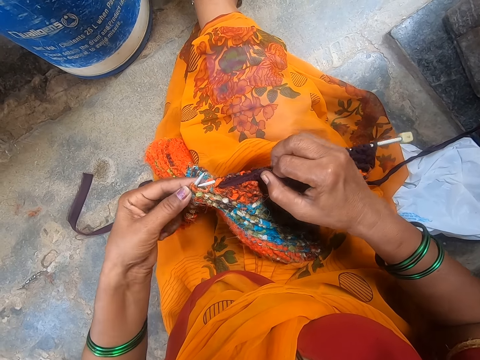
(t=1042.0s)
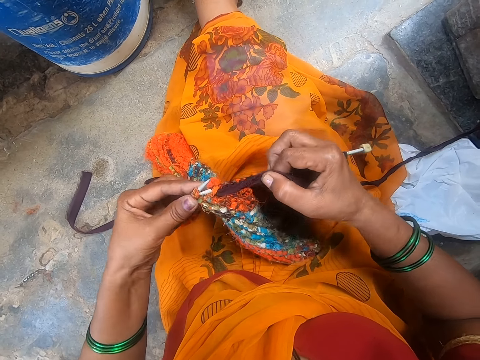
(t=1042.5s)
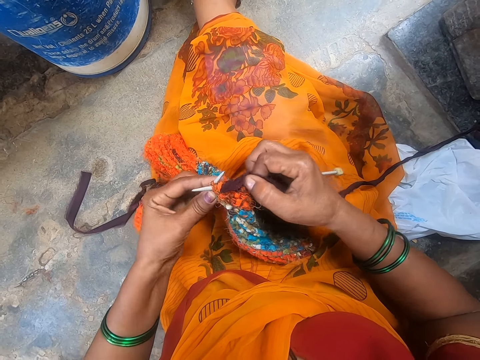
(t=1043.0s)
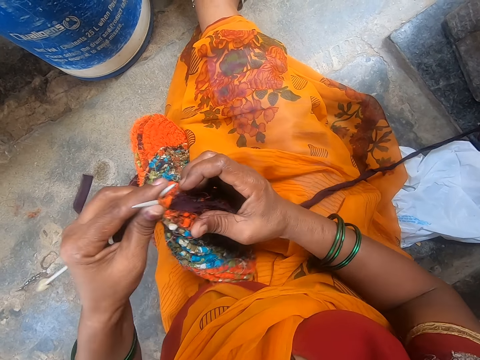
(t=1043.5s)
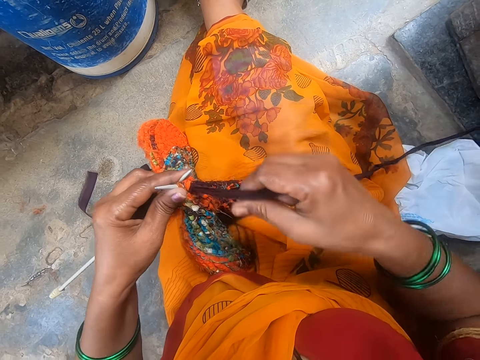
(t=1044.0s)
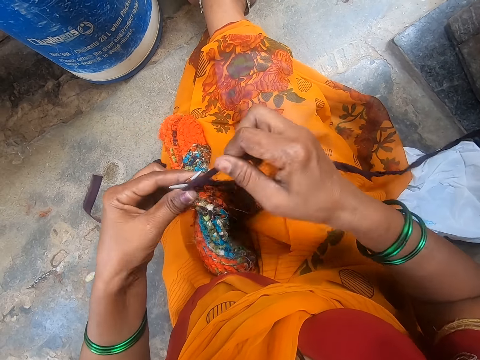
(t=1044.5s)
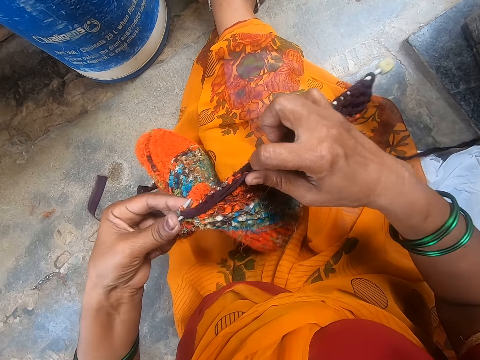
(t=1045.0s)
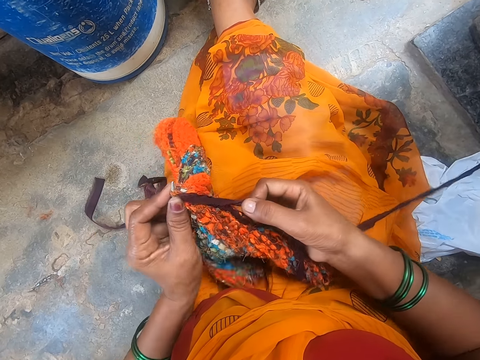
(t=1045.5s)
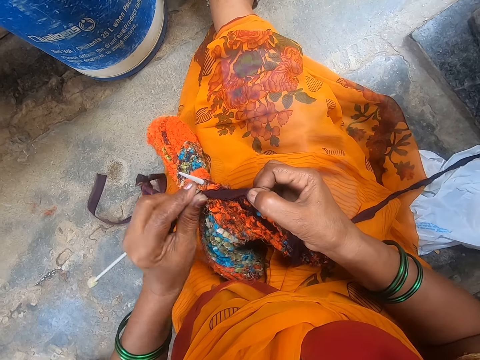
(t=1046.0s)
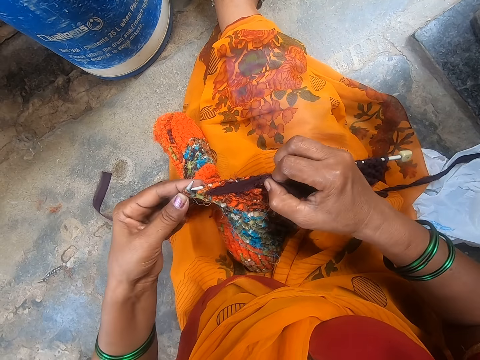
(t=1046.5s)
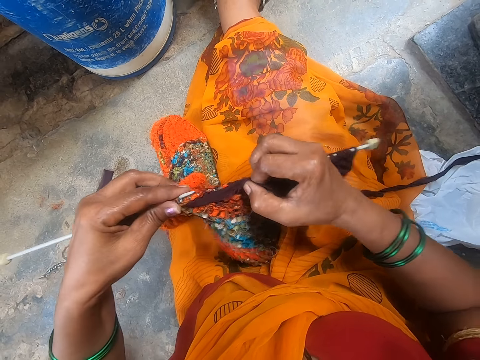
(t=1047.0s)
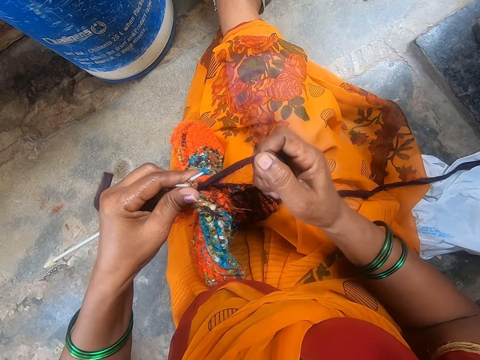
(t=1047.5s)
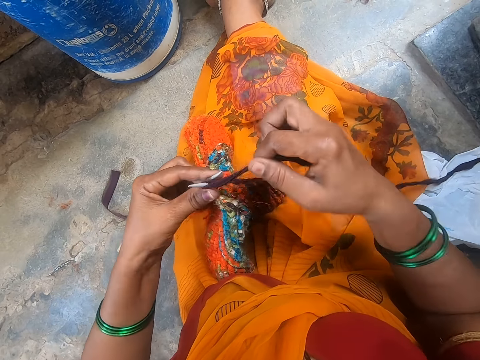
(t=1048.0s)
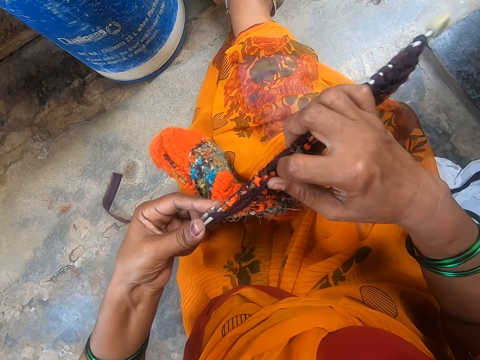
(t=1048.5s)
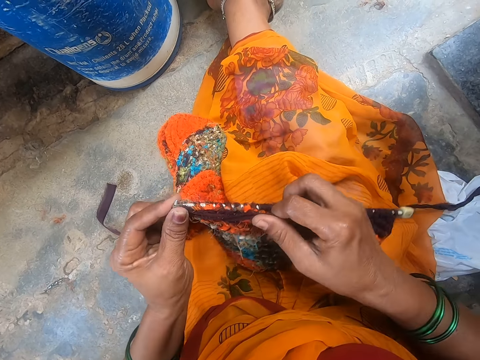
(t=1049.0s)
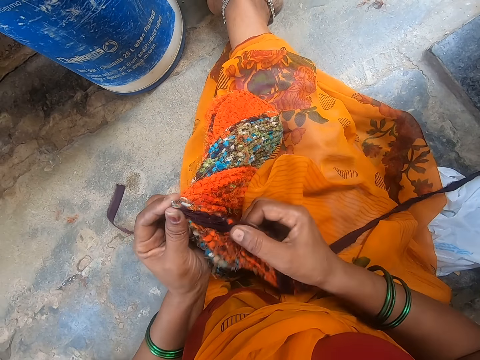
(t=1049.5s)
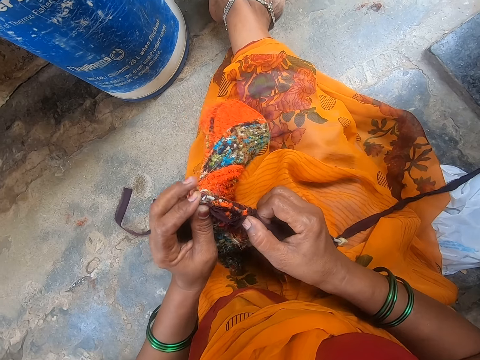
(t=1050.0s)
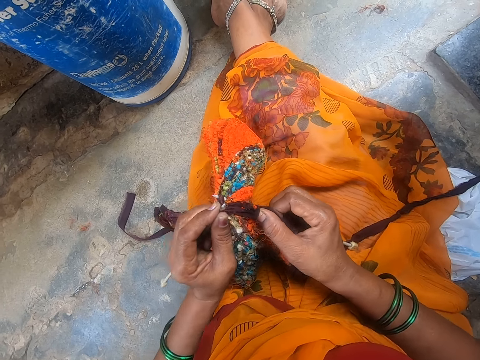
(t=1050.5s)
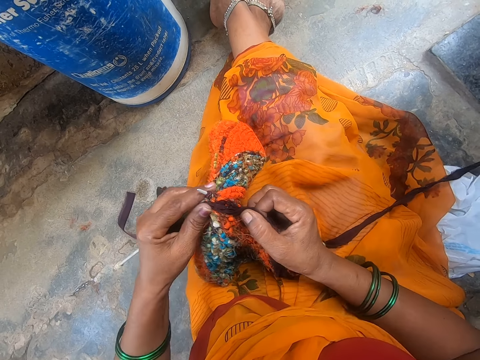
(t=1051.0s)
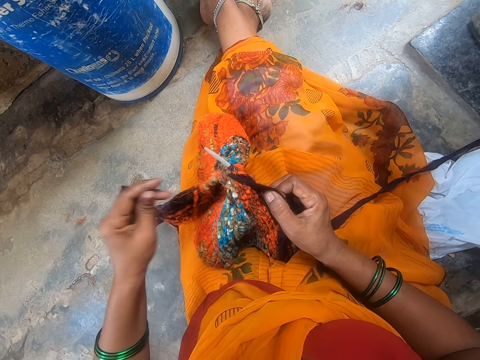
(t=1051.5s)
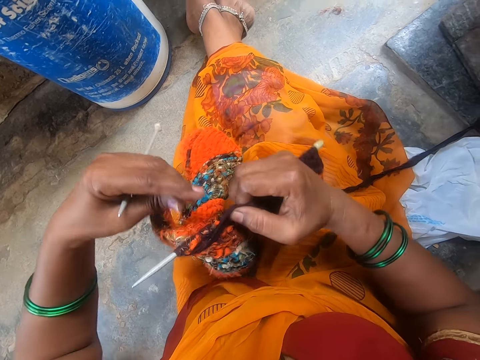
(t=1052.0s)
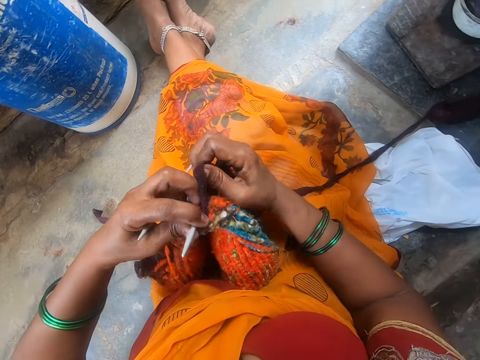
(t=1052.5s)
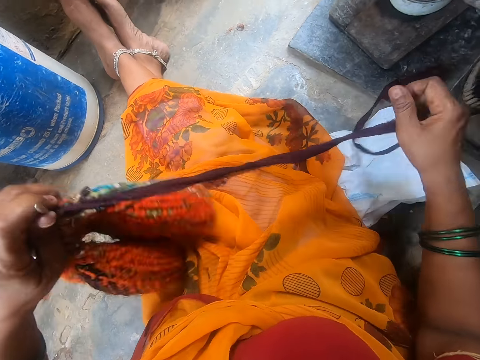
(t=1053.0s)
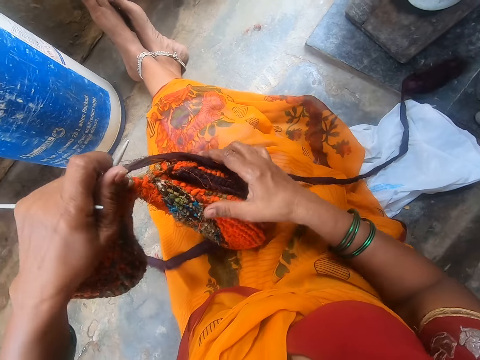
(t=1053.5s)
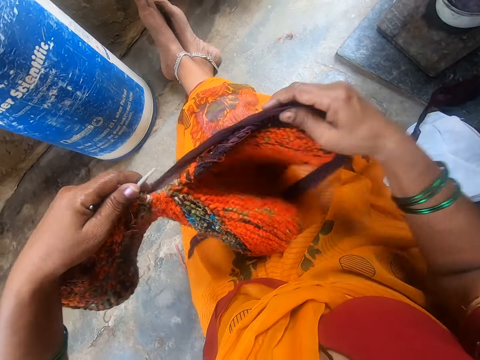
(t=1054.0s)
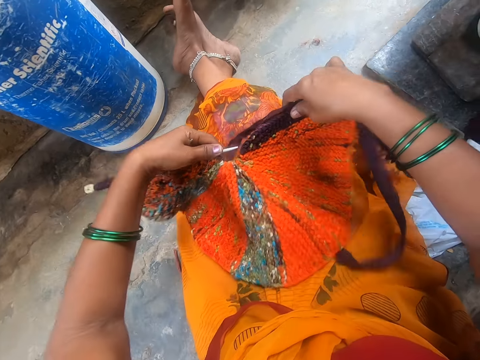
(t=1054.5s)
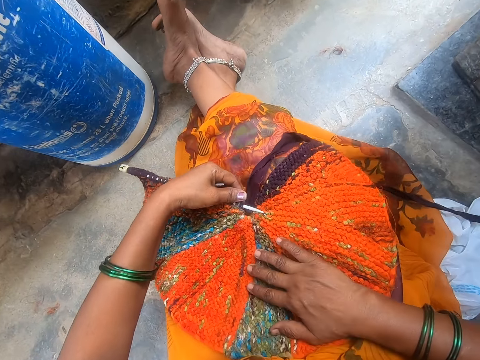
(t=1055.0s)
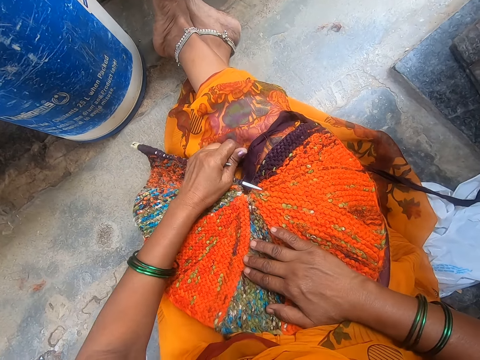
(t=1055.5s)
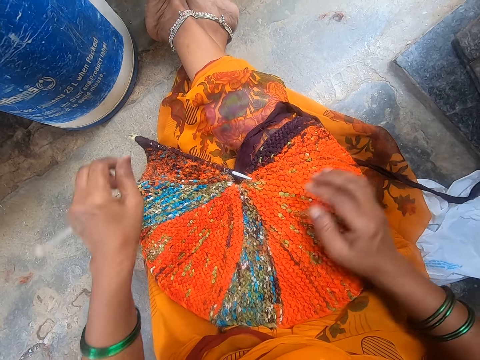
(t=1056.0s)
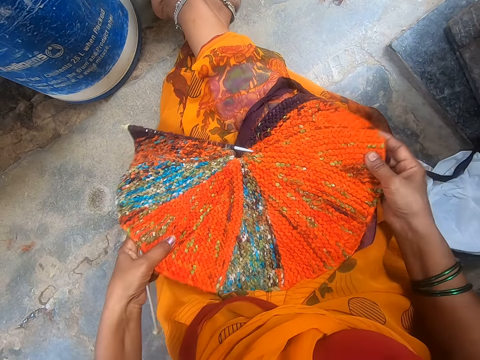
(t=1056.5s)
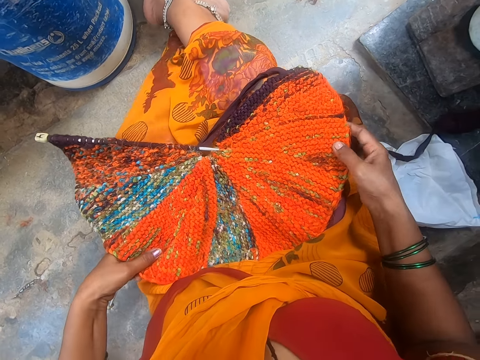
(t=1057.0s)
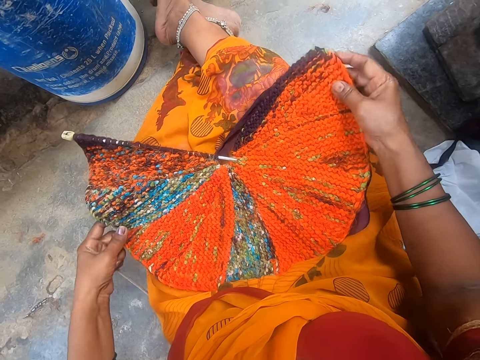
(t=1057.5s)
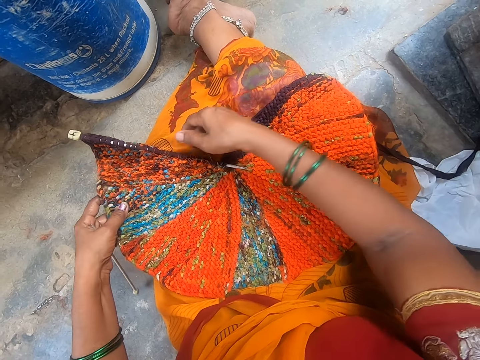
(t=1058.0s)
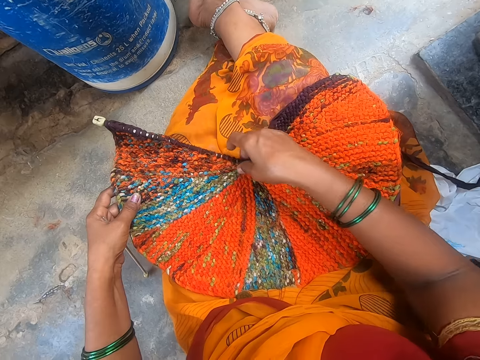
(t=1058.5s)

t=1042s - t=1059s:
The camera wearer adjusts the fabric. They knit the fabric. They turn the fabric. They pull the knitting wool. They spread the fabric on the laps. They adjust a scarf.

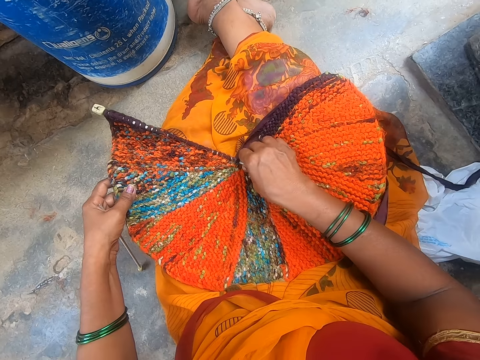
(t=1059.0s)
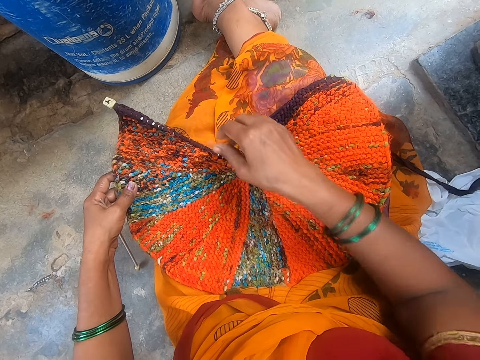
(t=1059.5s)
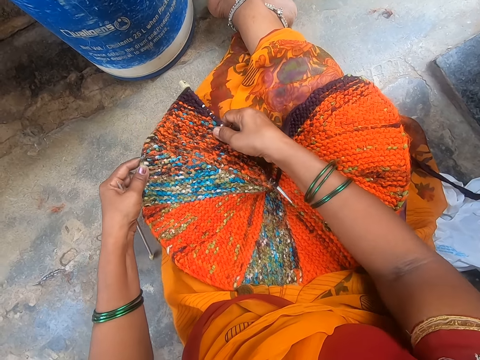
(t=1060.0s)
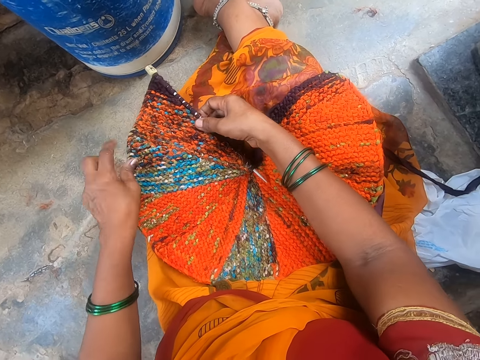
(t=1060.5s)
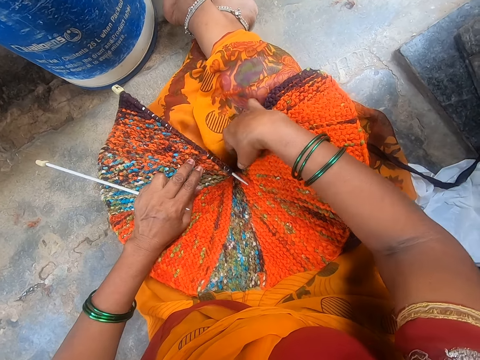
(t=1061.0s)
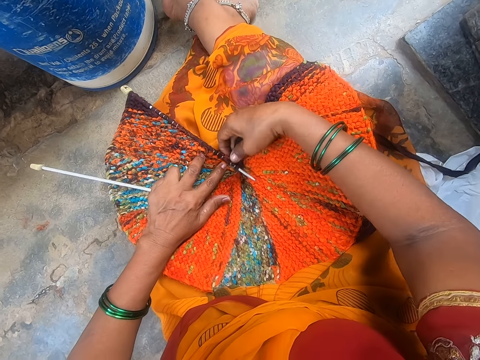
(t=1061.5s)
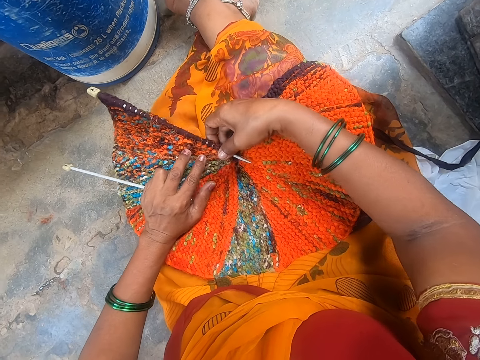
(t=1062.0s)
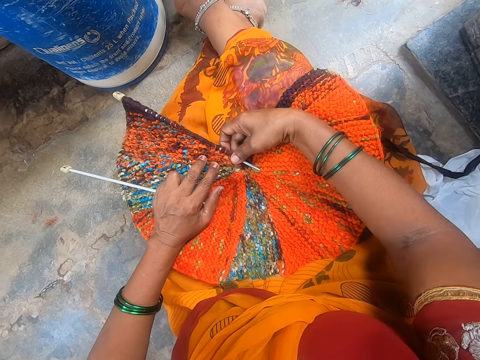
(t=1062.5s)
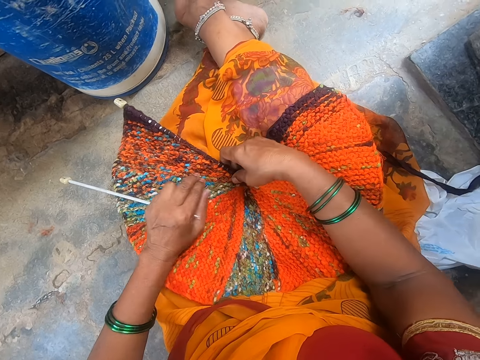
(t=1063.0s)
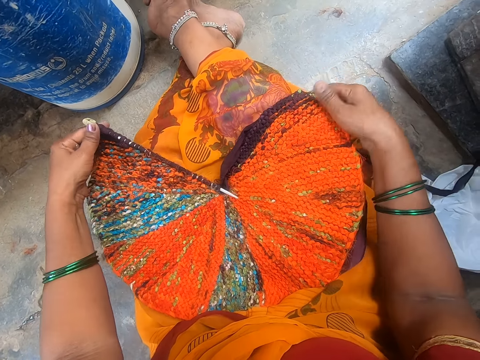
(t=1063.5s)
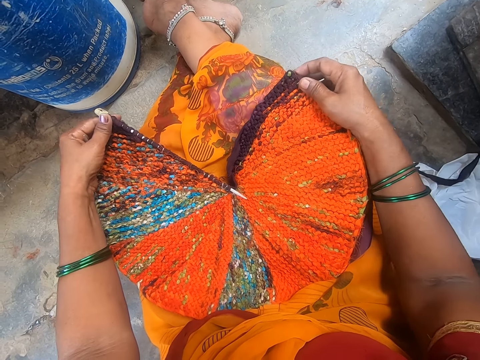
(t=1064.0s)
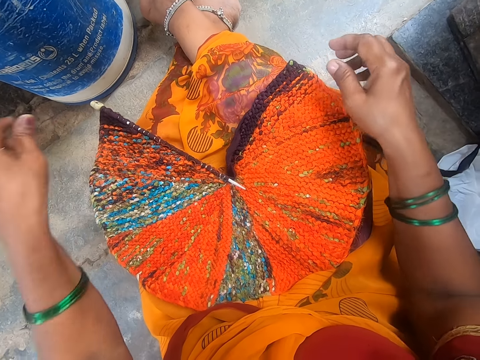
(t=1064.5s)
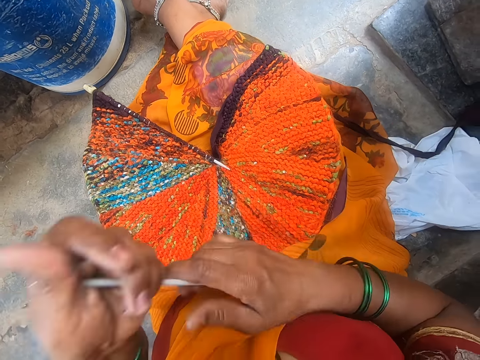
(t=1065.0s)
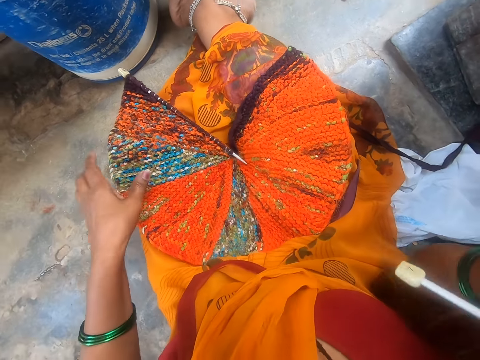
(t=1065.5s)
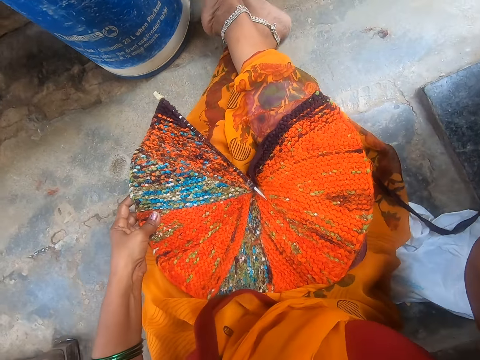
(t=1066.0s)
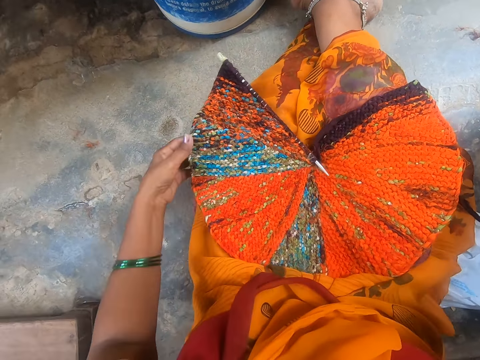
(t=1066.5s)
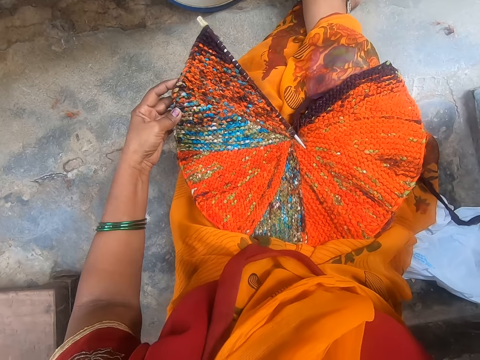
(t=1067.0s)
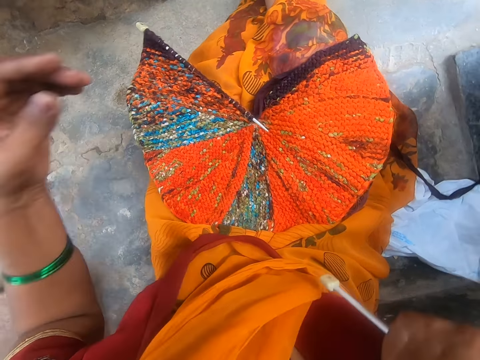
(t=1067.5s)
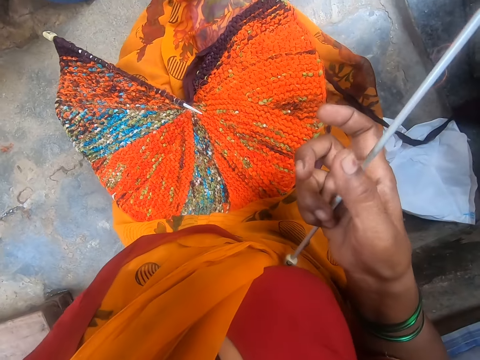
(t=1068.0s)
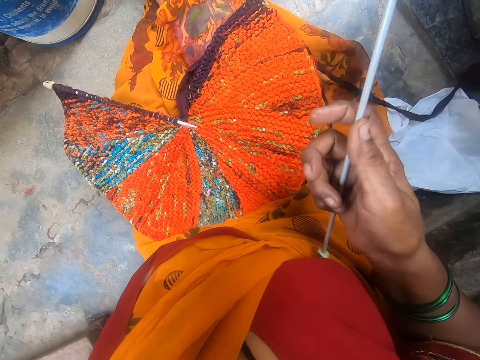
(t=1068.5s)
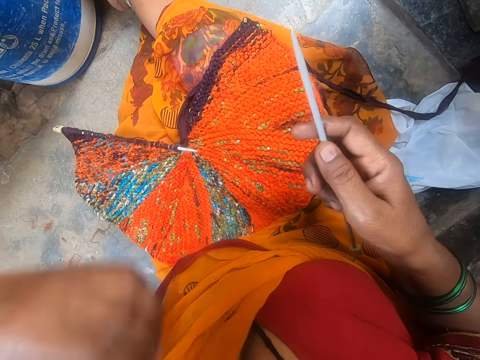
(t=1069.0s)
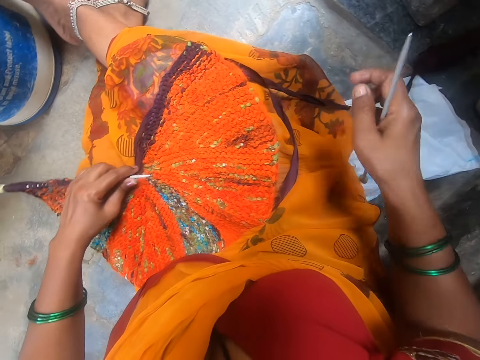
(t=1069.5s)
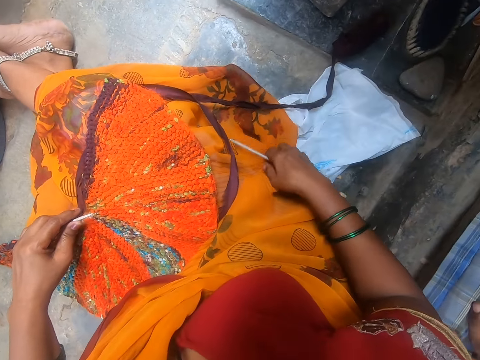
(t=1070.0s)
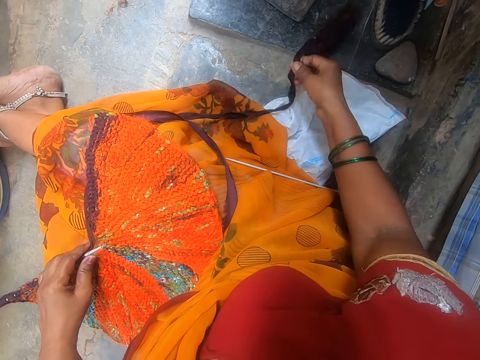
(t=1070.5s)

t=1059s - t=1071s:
The camera wearer holds a crochet hook by the right hand. They lift a knitting needle. They hold the fabric by the left hand. They drop the crochet on the floor.
